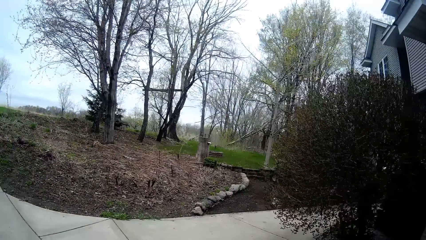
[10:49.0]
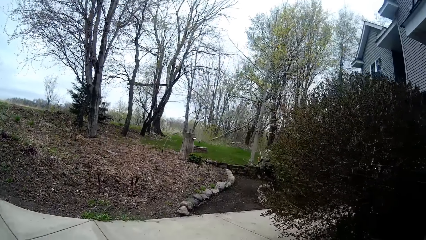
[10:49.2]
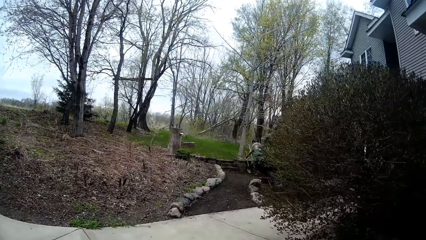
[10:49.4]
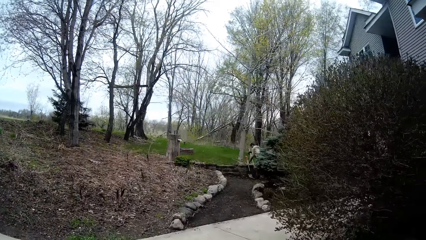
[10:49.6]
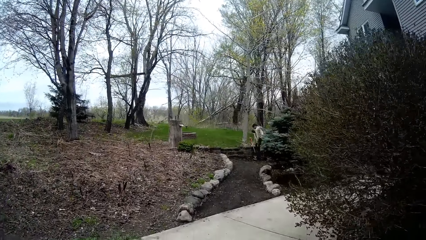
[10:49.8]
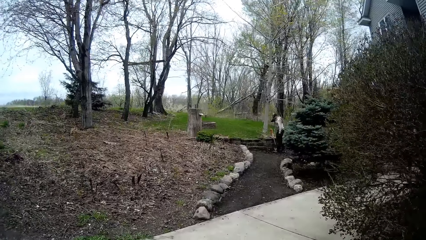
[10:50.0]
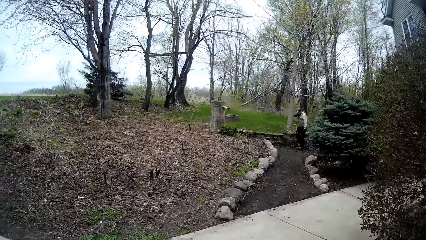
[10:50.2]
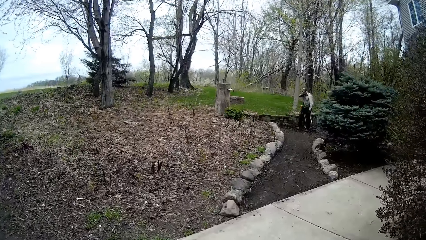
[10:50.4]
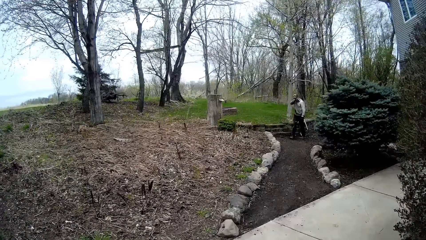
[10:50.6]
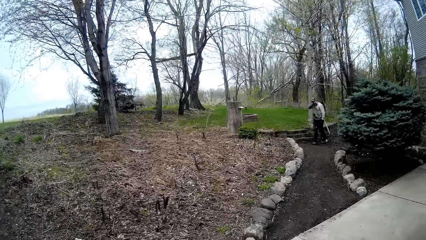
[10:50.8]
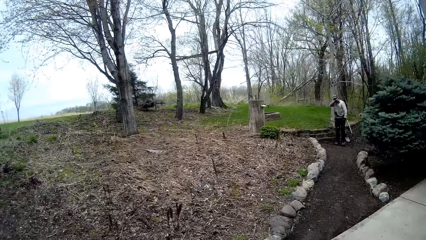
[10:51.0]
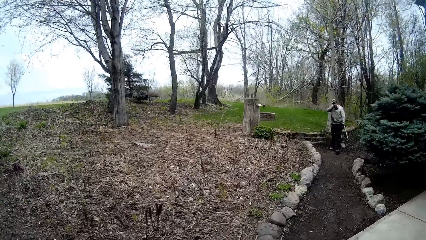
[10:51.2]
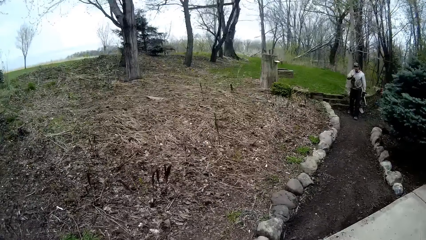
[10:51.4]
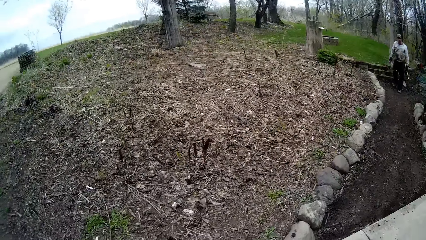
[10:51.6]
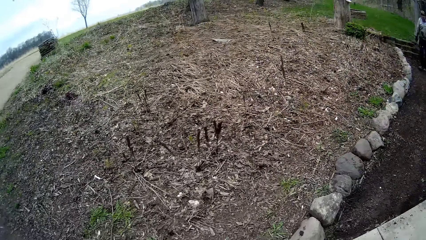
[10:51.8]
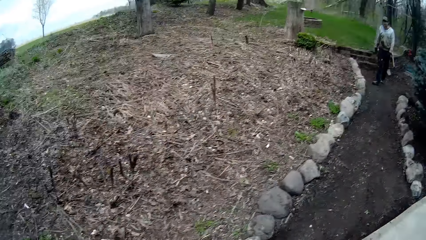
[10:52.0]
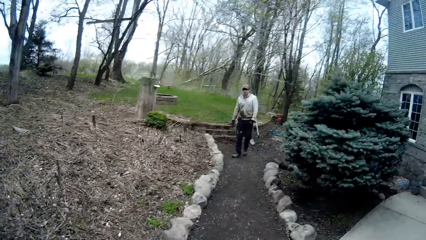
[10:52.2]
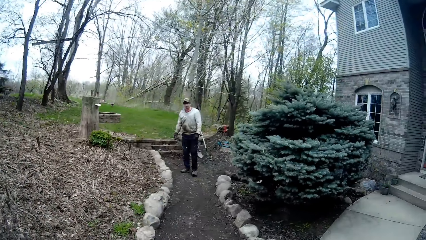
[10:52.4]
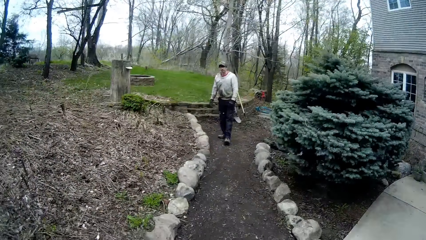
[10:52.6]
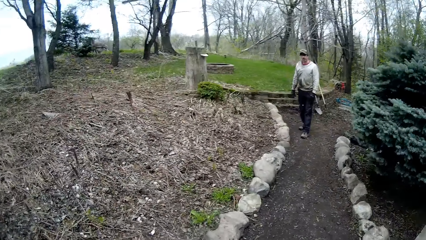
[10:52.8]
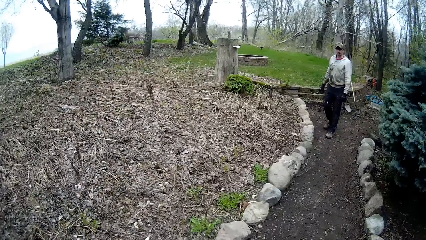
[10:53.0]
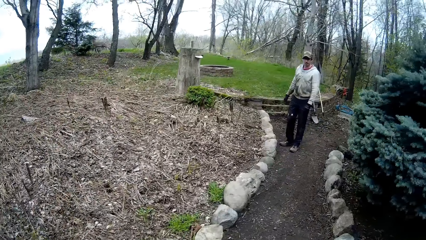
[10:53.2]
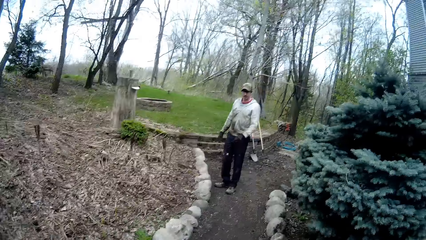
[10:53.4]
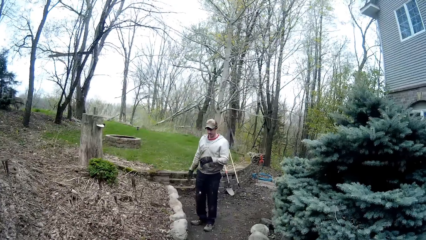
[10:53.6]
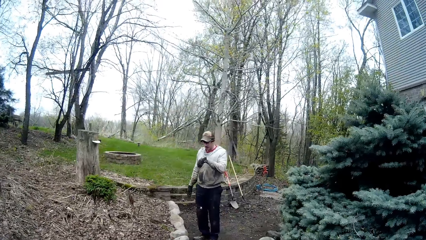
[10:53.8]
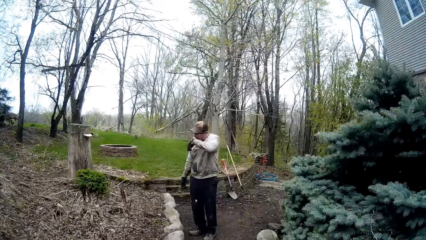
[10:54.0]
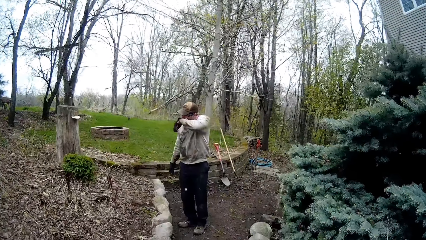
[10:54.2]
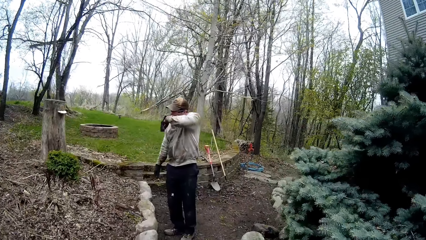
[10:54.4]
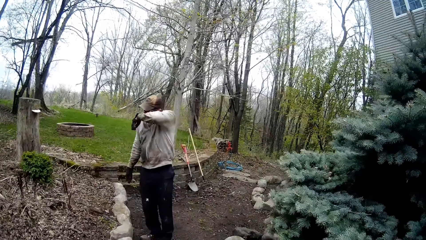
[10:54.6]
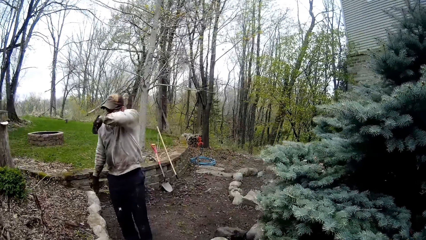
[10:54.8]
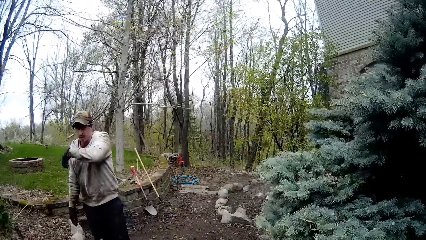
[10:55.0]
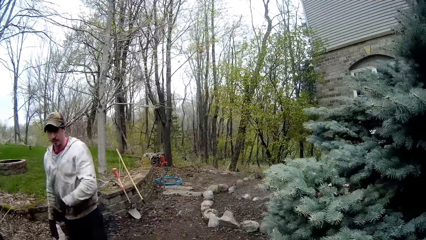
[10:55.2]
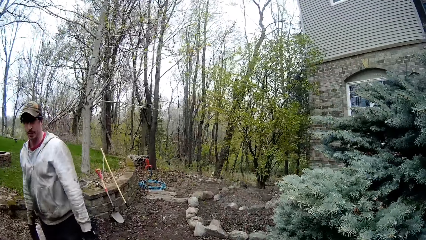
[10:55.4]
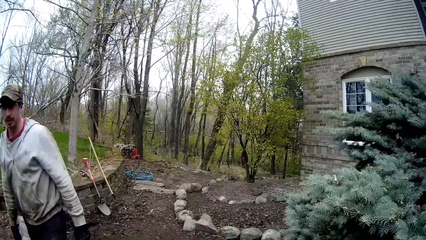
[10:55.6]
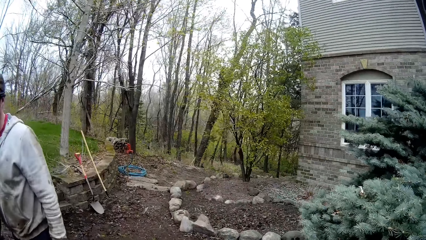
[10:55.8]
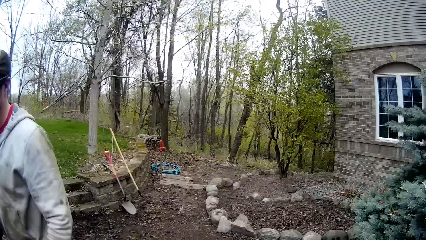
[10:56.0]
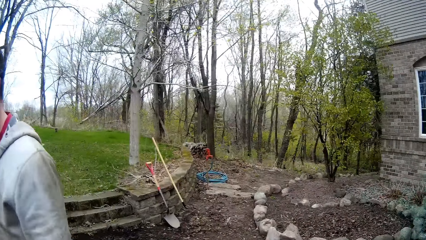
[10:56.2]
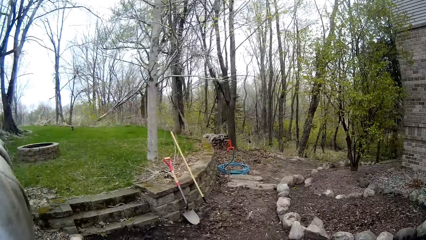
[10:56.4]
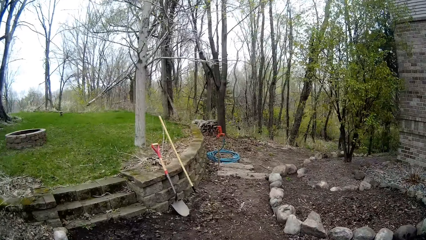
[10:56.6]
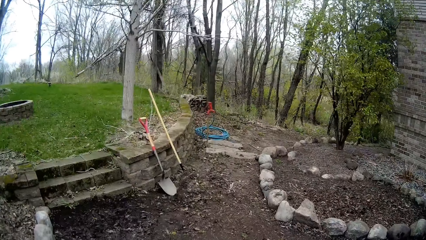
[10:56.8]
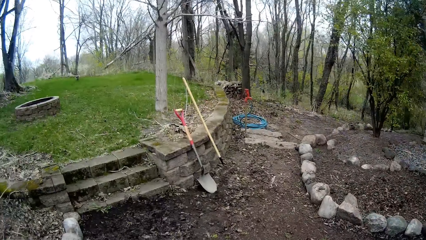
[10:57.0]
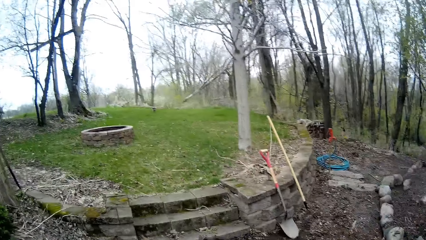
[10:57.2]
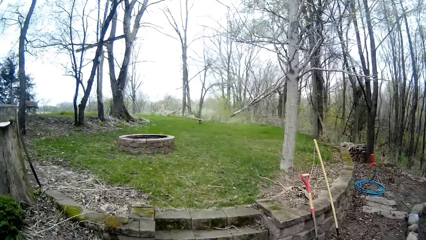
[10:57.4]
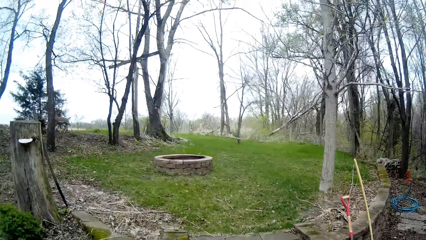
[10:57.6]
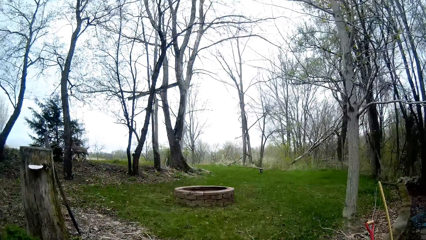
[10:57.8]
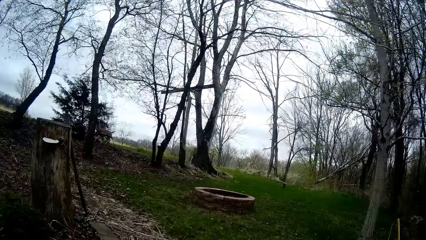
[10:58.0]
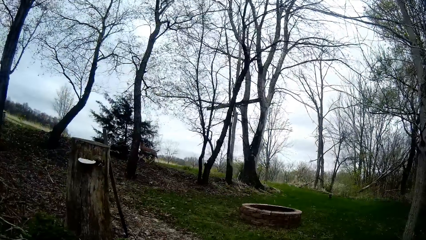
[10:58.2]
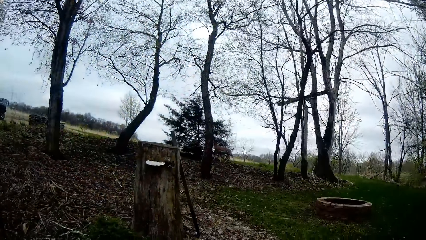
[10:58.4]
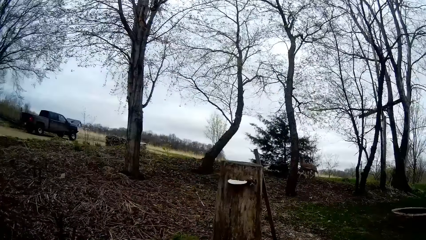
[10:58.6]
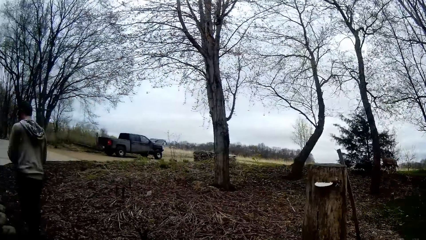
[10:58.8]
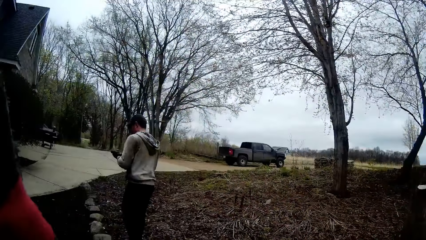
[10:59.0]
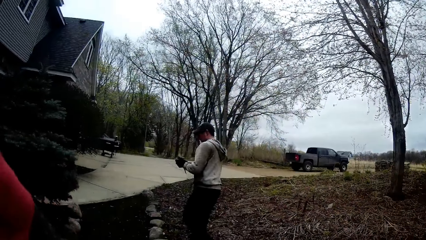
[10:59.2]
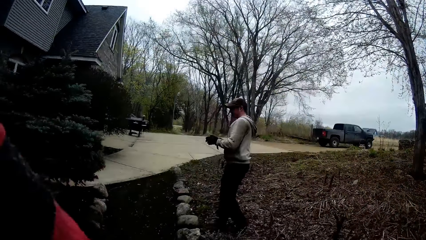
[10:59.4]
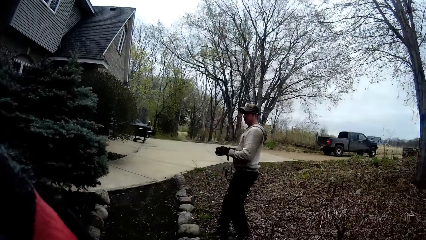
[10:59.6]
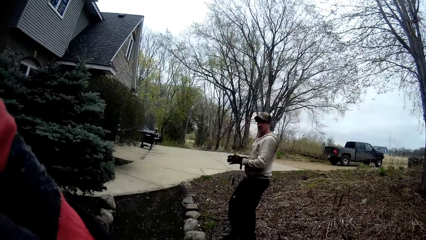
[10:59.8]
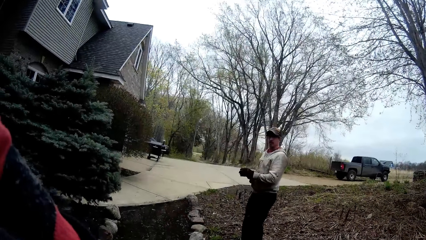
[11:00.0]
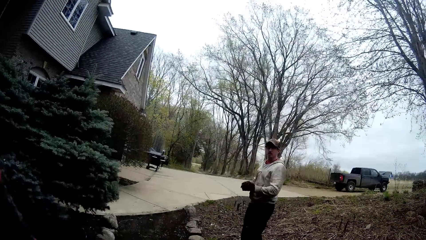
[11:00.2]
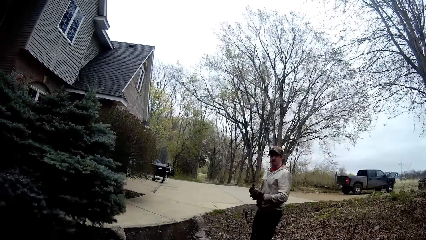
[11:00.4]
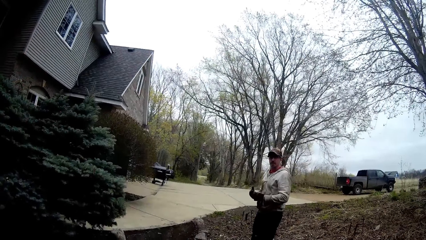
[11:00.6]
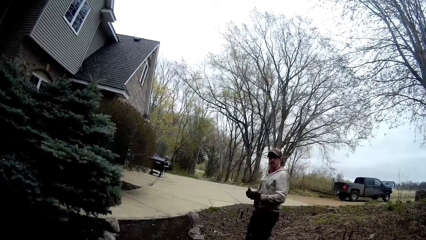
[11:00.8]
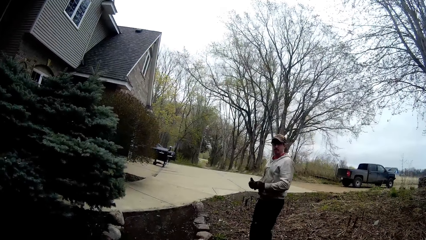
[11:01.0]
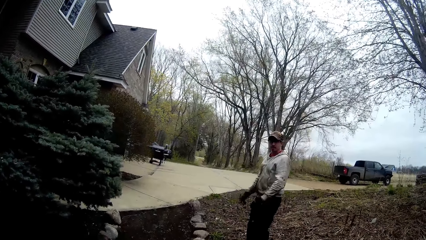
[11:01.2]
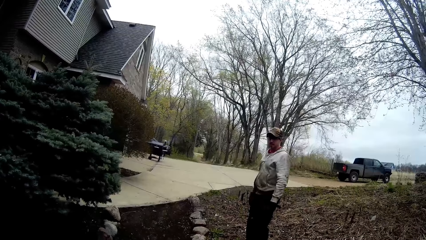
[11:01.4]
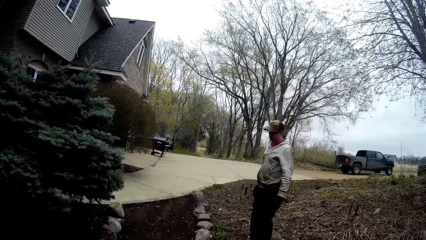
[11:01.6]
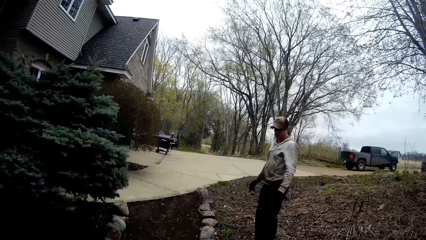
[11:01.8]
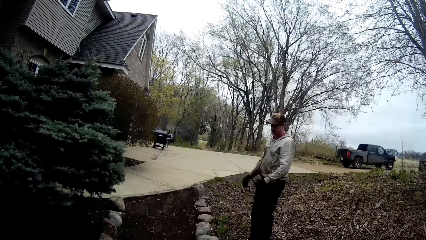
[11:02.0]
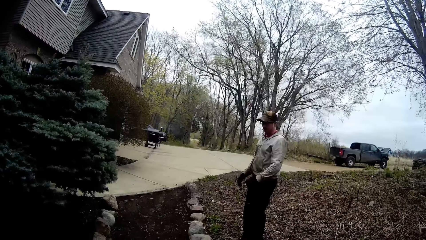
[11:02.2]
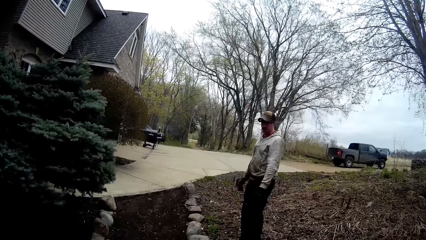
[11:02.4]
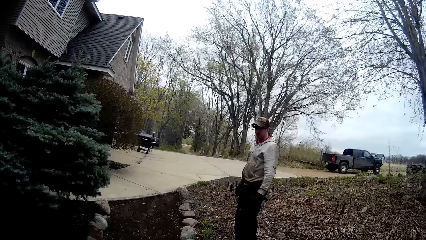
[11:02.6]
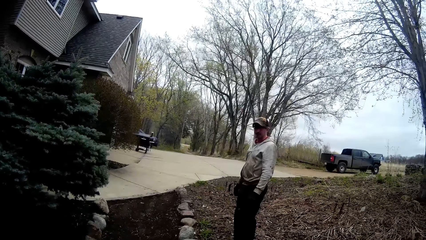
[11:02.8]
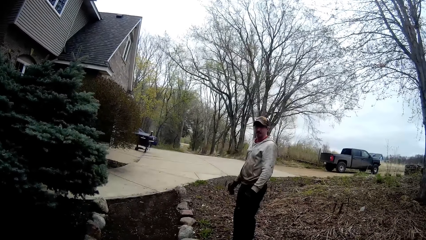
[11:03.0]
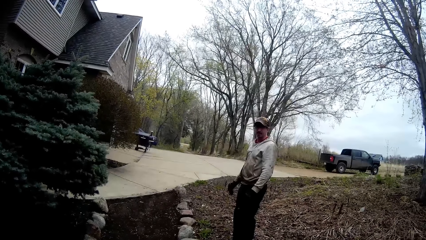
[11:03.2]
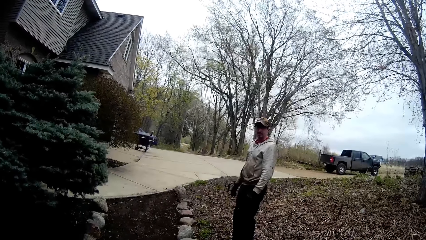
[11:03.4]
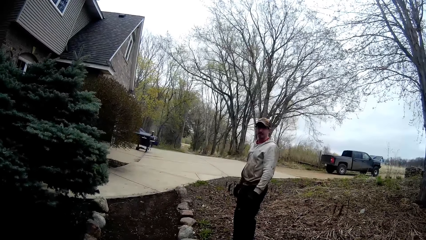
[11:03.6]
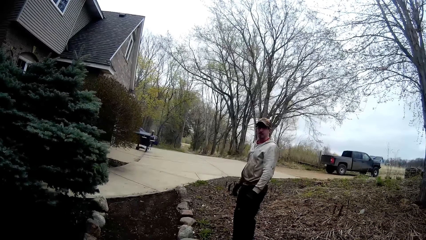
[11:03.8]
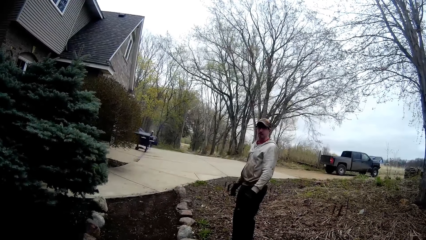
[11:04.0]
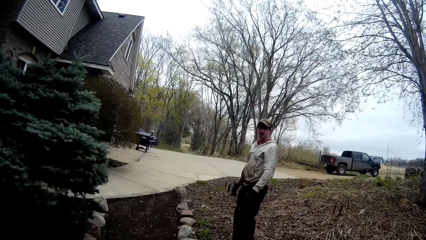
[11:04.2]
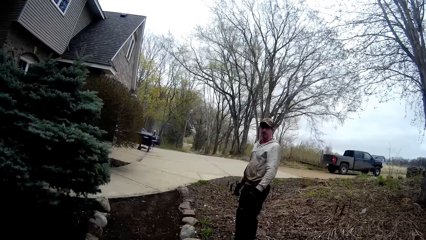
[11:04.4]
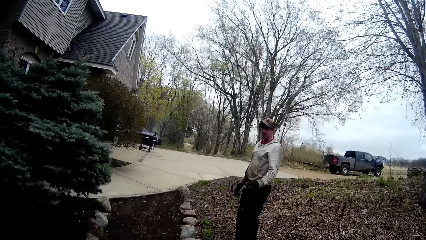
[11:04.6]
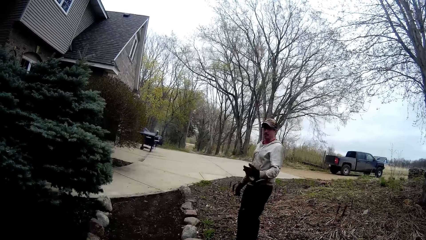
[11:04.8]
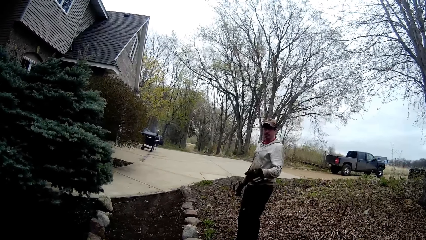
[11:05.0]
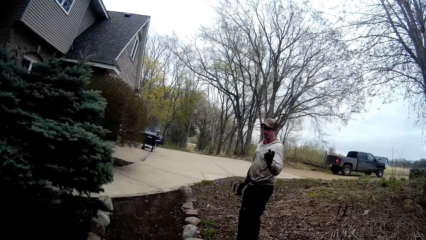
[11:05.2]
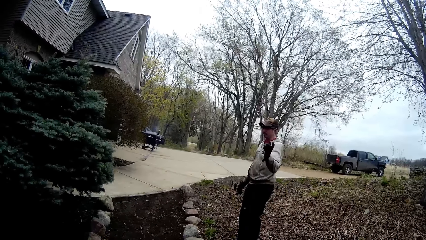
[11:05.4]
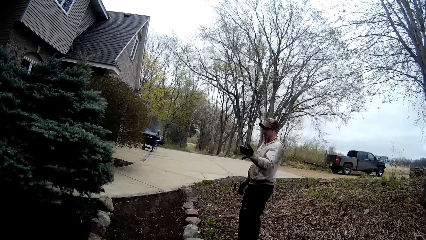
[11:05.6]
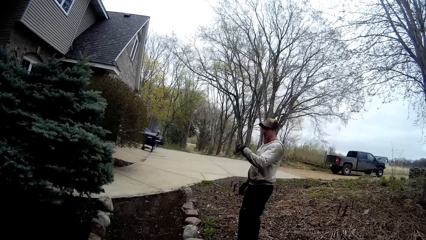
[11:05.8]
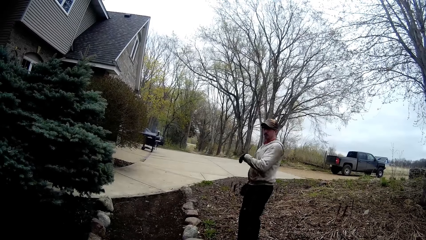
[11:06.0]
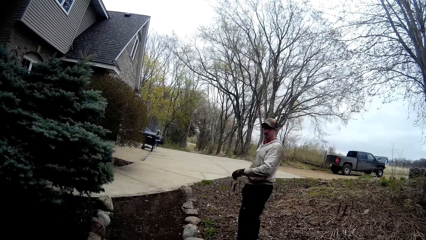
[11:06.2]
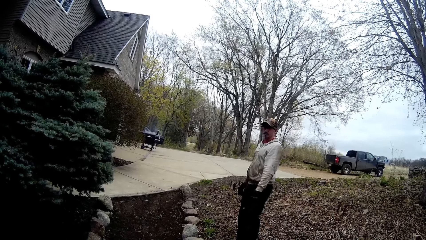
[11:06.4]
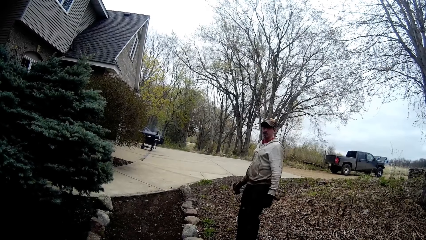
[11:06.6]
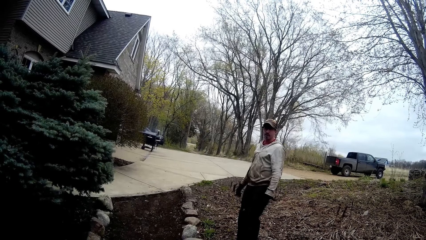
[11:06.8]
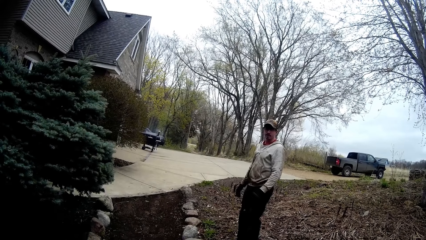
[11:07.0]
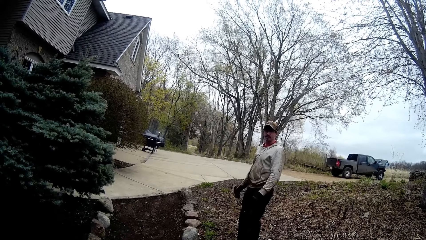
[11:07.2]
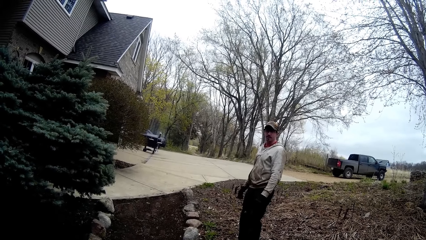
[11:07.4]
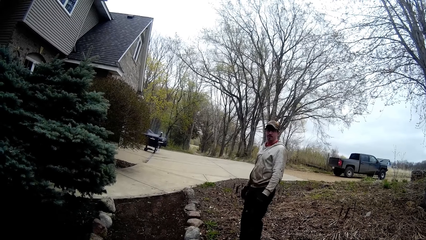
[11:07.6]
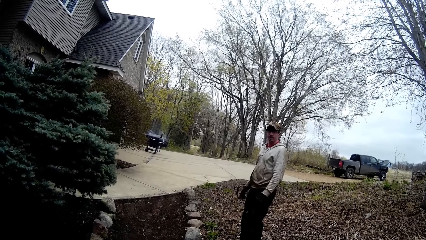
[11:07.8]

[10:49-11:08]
The camera wearer speaks to a man. The man speaks to the camera wearer.
